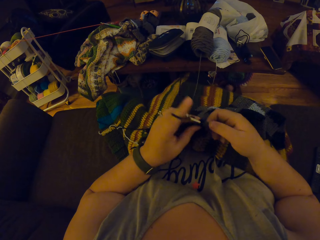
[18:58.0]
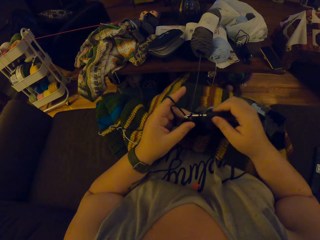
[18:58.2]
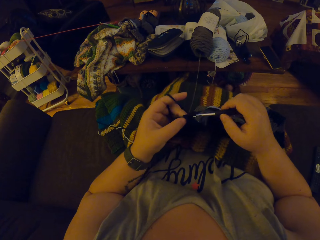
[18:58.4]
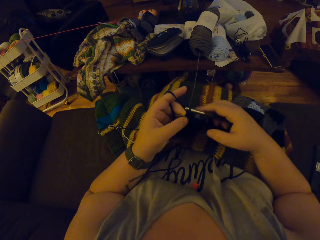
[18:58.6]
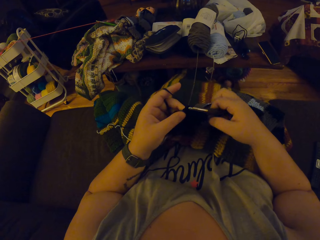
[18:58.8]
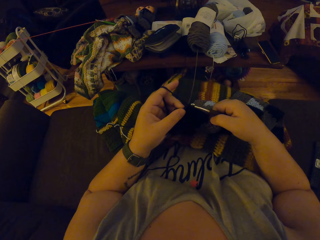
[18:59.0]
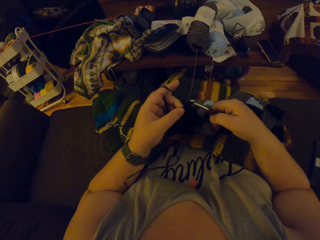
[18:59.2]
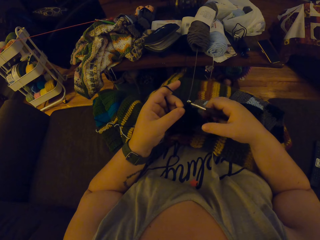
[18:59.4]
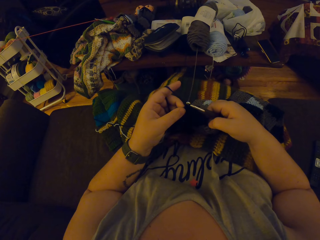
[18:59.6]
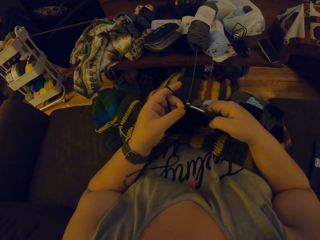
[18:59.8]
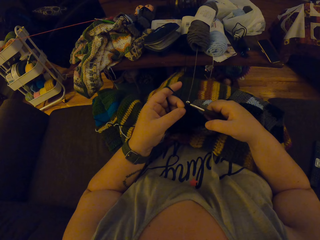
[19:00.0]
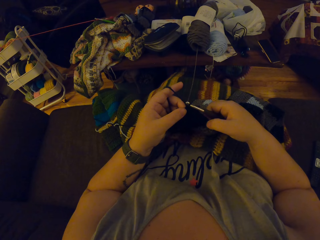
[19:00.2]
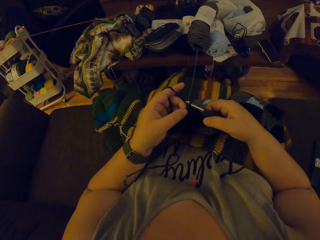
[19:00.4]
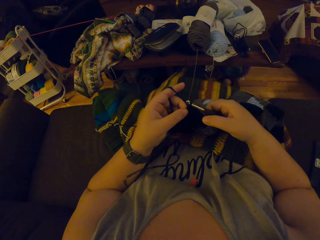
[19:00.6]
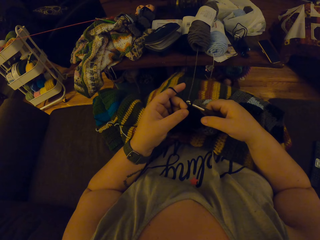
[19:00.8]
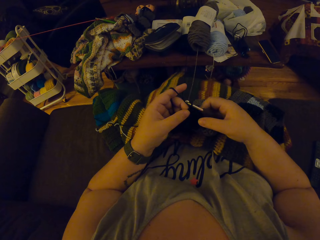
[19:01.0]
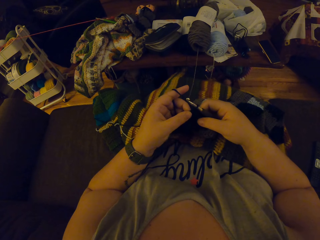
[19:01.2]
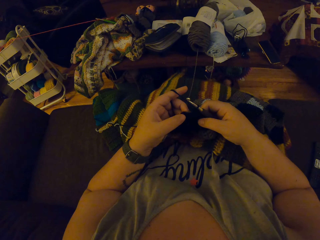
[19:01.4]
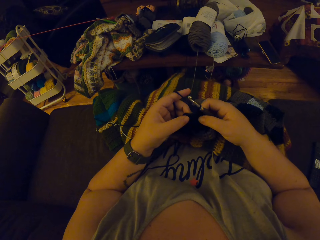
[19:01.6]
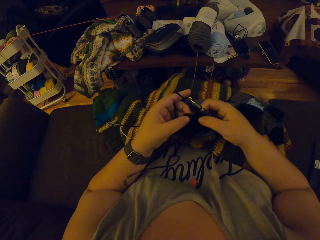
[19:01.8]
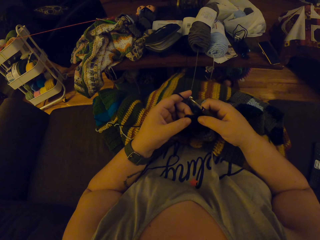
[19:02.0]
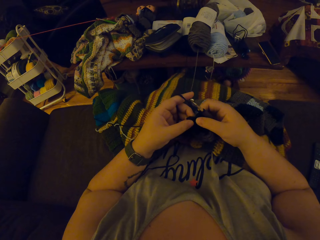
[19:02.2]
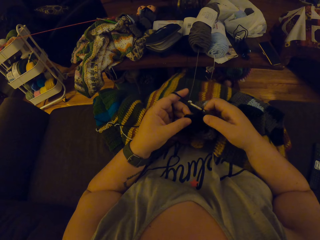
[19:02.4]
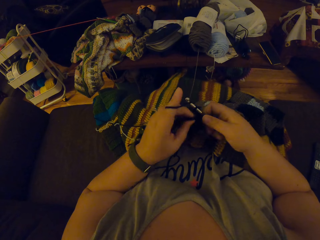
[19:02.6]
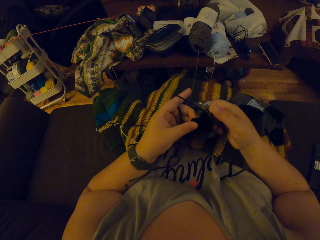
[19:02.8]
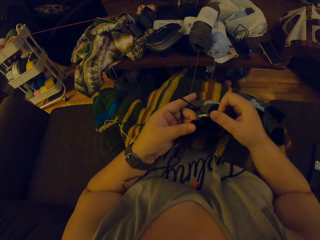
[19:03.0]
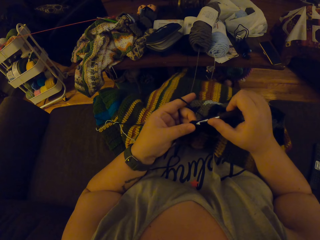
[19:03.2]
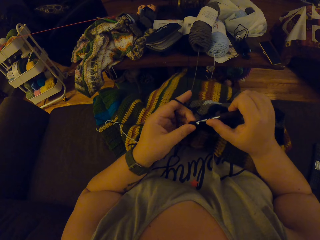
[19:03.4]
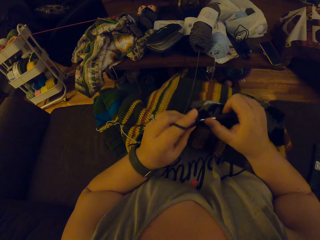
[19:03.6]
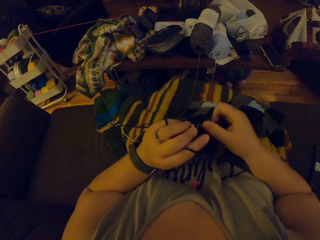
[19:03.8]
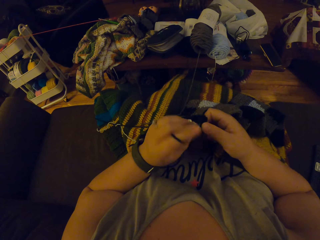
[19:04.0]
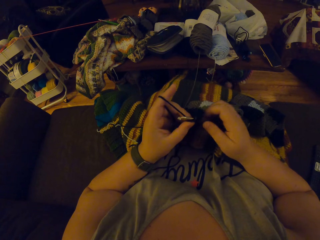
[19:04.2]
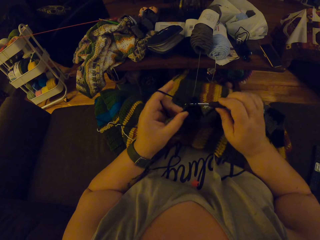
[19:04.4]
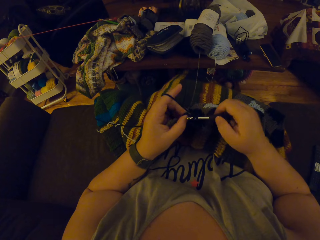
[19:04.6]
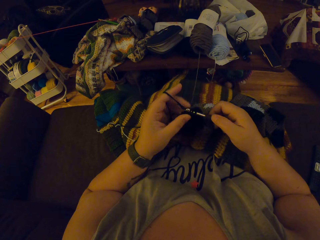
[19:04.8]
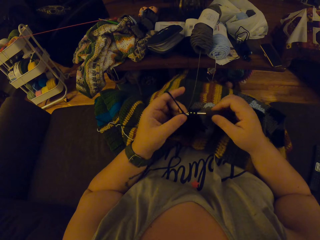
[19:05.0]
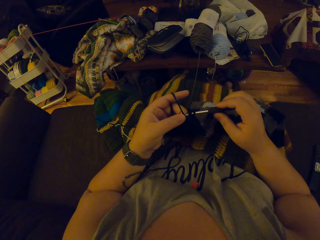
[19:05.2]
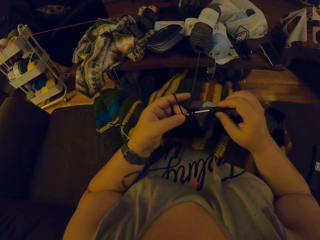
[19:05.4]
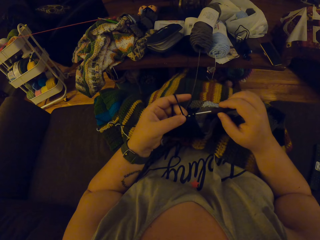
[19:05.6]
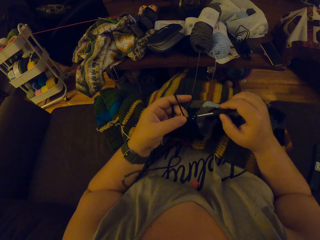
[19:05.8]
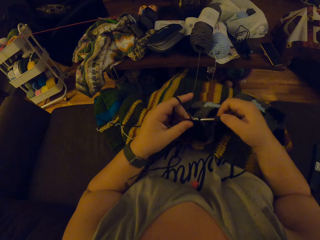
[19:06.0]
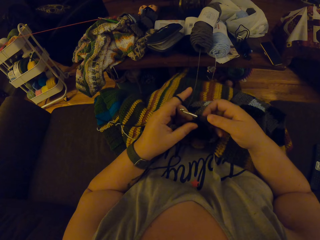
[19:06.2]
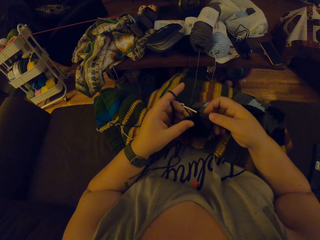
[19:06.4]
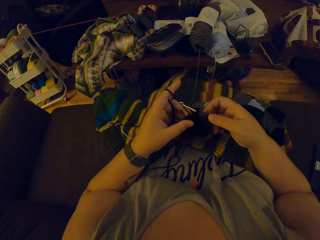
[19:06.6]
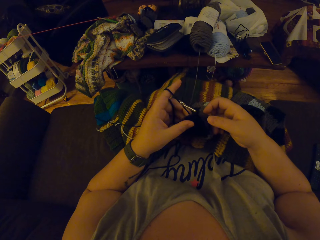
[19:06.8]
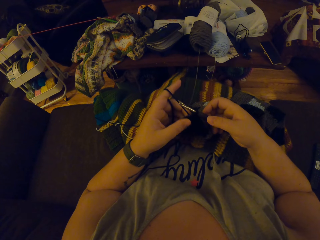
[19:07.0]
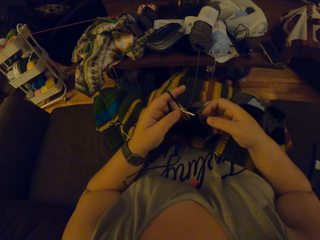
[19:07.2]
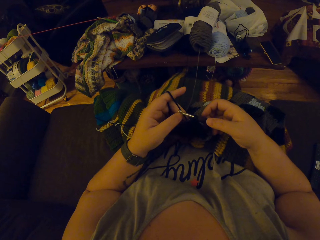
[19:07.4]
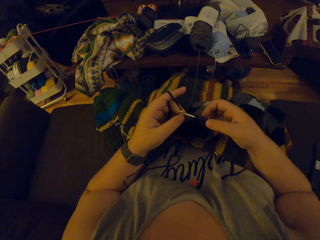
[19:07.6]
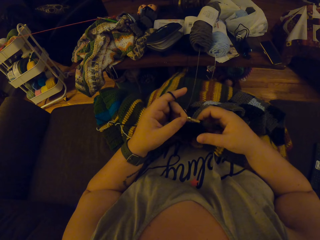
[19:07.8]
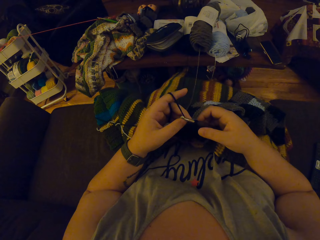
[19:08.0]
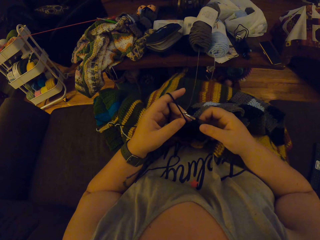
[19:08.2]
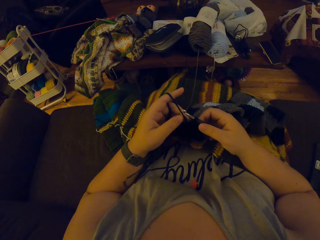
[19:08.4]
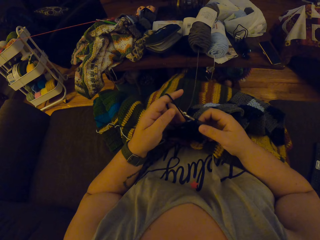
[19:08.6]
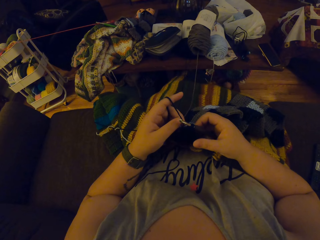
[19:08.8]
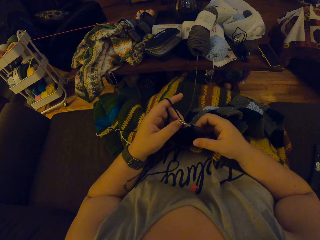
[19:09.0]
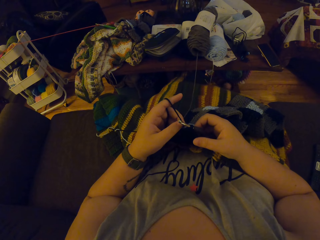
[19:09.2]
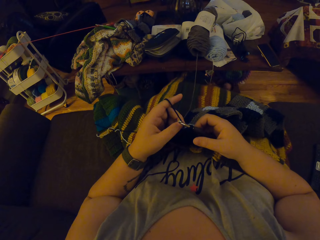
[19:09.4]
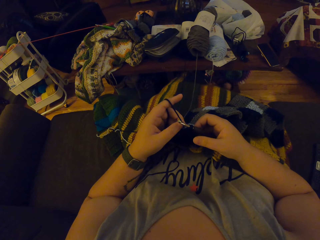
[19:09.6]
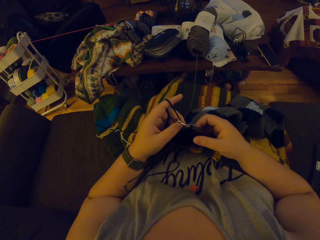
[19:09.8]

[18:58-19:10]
The camera wearer counts the crochet. They crochet a garment using a hook and the black yarn. They look at the garment.

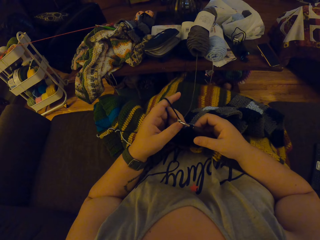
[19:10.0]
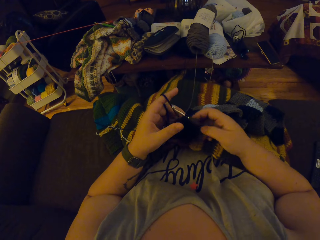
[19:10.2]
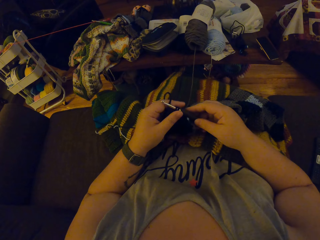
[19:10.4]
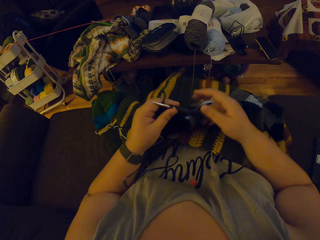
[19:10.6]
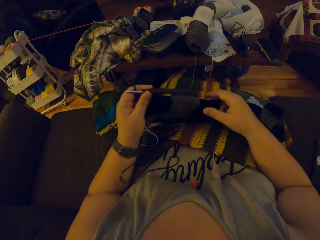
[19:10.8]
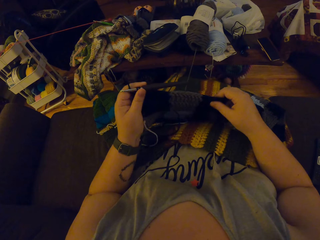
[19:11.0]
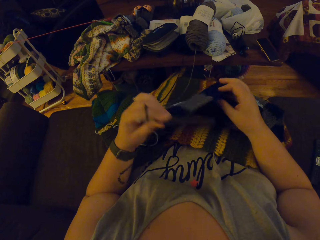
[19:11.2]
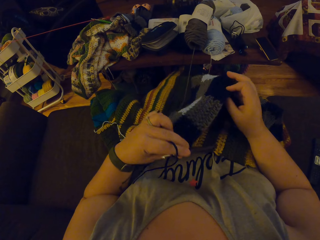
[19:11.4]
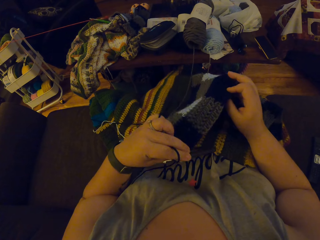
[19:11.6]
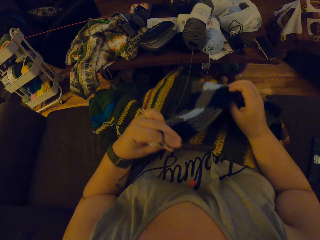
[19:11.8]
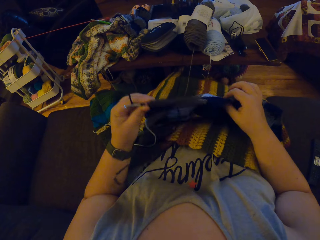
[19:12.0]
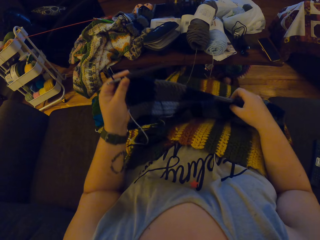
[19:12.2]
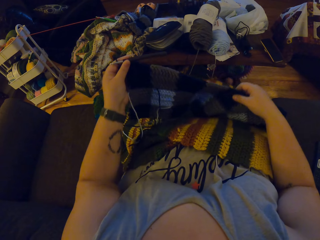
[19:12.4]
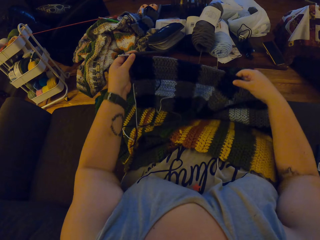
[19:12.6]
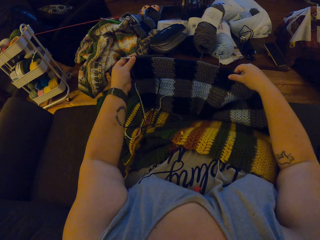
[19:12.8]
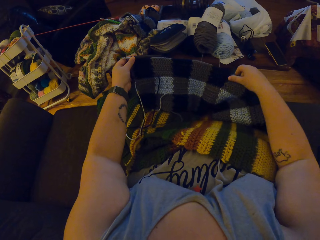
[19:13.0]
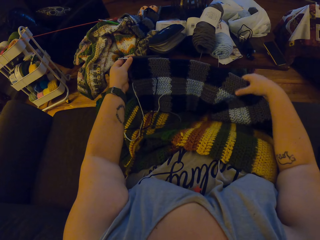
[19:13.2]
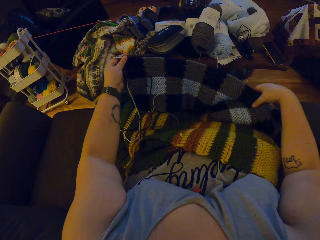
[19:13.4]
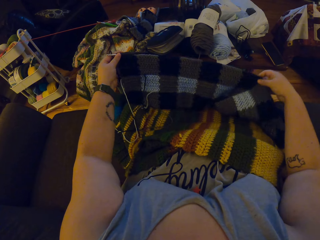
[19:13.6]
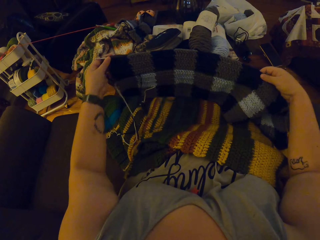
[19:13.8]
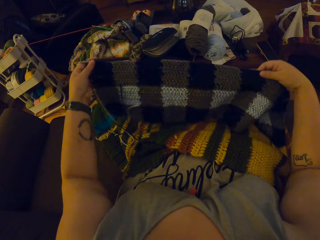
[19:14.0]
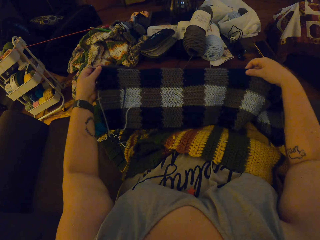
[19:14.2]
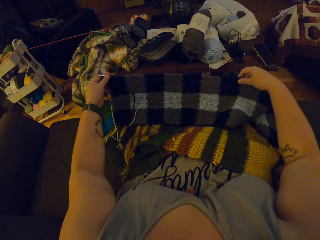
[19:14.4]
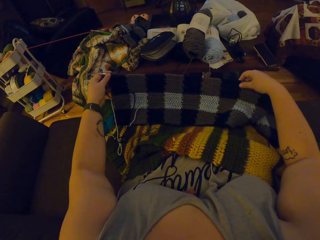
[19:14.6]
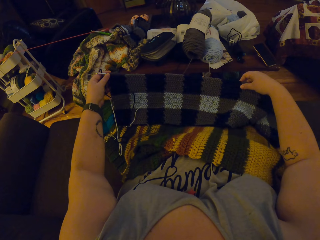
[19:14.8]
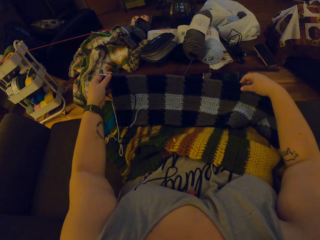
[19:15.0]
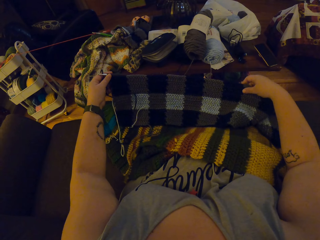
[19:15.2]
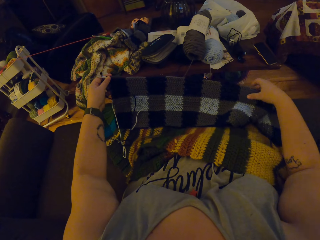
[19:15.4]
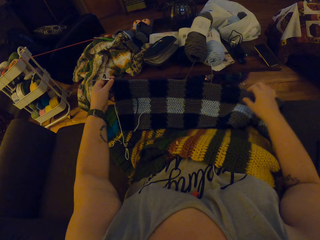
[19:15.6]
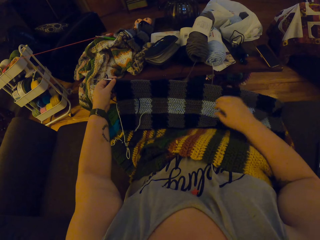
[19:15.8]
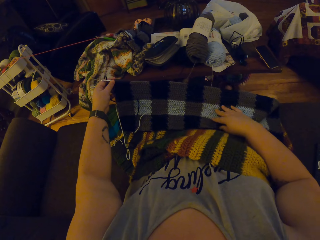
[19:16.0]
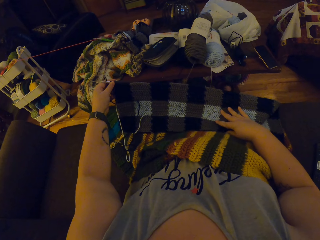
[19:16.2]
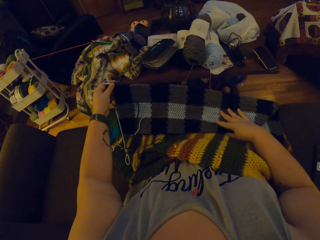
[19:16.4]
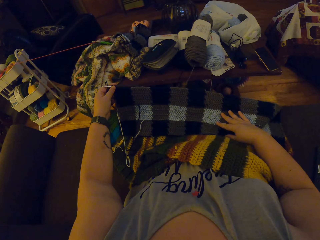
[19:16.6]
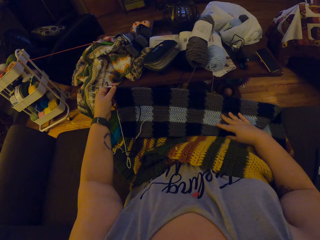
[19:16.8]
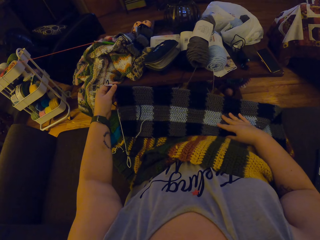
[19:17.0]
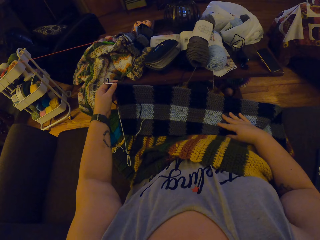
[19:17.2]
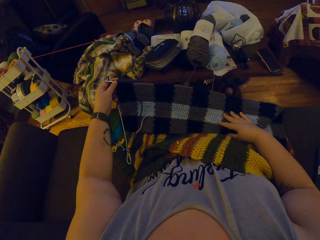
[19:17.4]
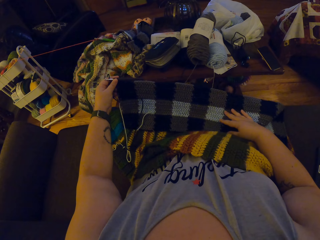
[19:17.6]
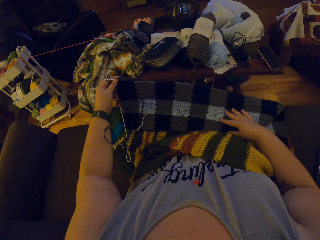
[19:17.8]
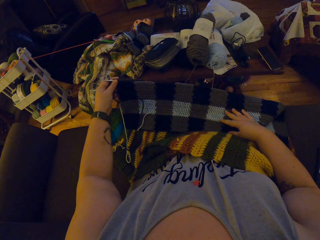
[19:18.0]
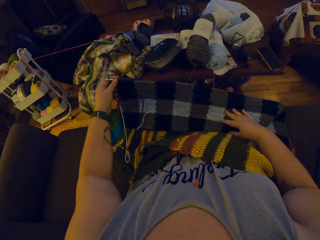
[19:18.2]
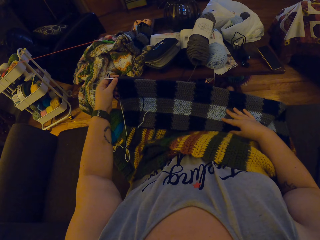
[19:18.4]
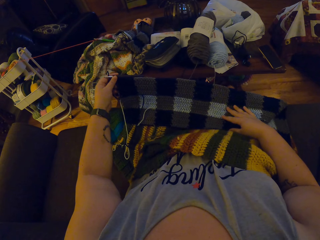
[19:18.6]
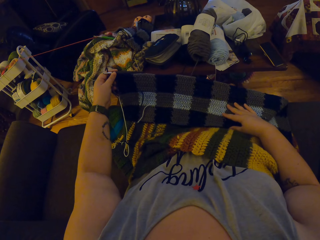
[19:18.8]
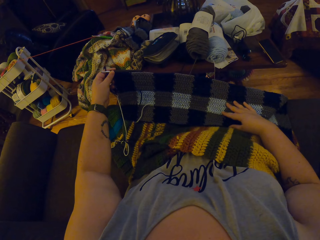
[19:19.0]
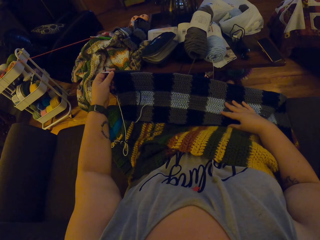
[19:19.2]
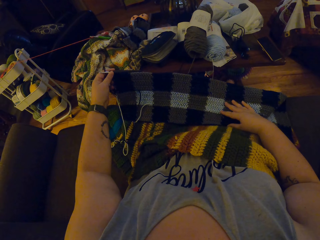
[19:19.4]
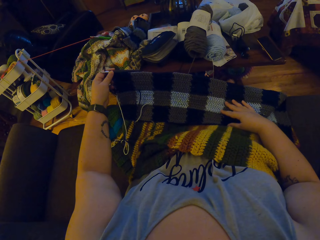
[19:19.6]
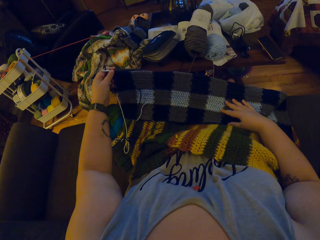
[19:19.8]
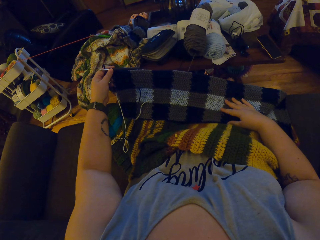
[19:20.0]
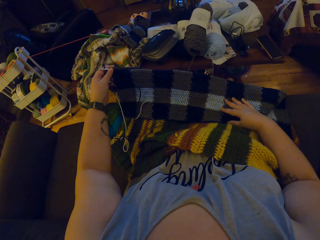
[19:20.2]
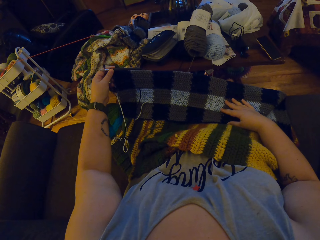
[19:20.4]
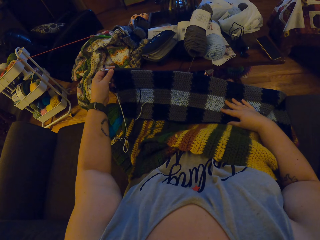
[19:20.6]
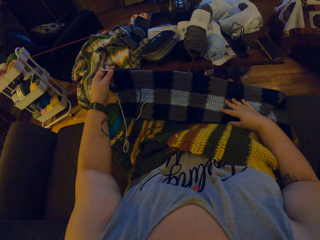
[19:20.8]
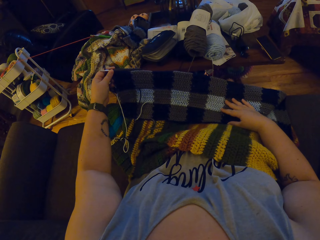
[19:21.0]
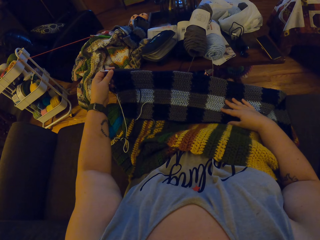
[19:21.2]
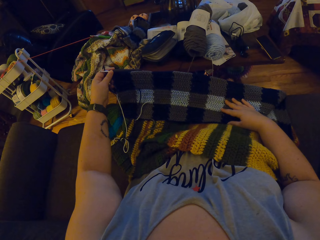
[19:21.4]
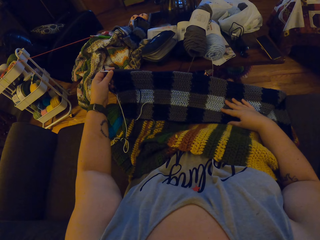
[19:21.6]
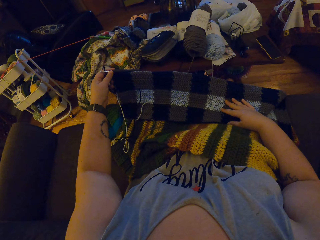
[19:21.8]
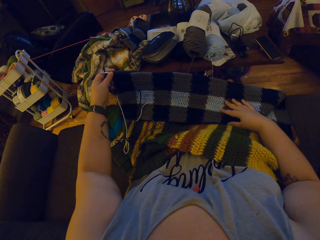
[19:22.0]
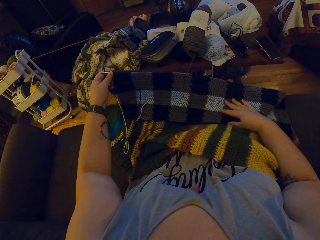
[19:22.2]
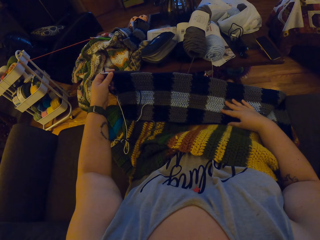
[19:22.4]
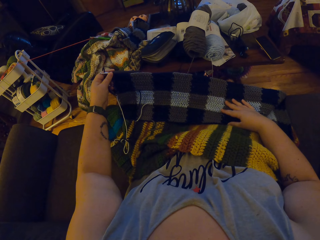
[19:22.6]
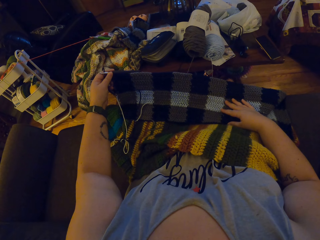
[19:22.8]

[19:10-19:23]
The camera wearer adjusts the positioning of the crochet with both hands.
